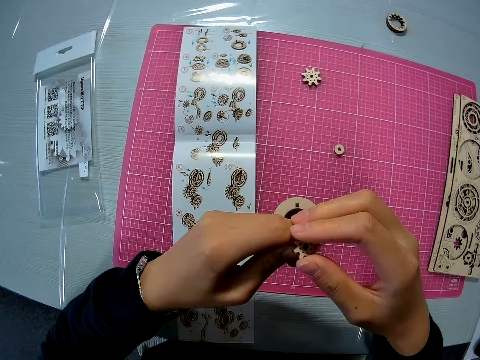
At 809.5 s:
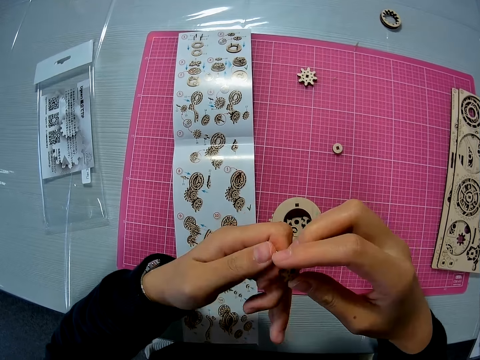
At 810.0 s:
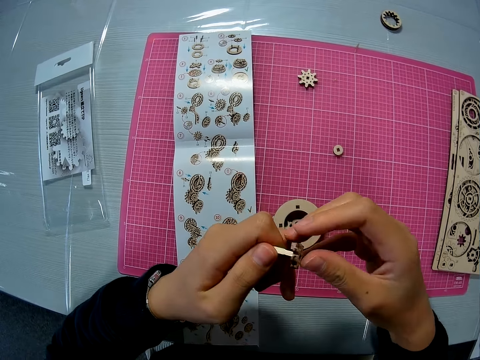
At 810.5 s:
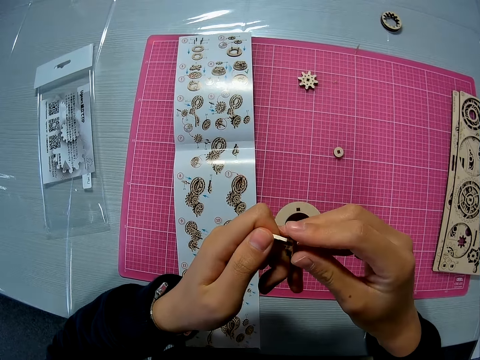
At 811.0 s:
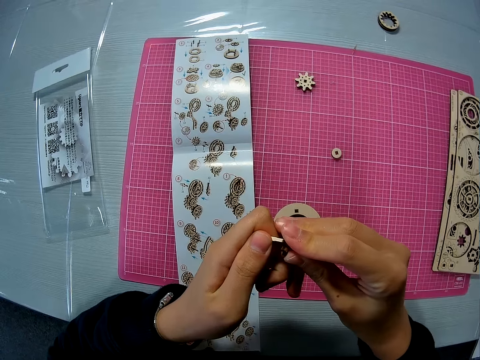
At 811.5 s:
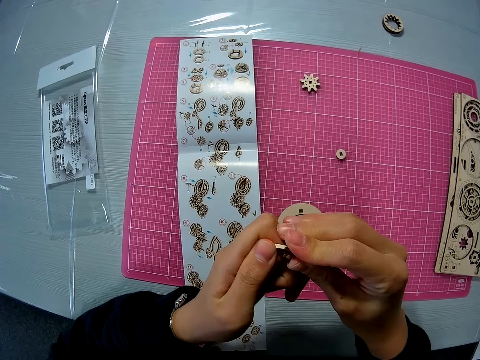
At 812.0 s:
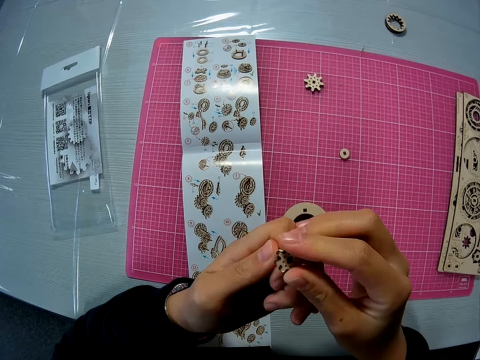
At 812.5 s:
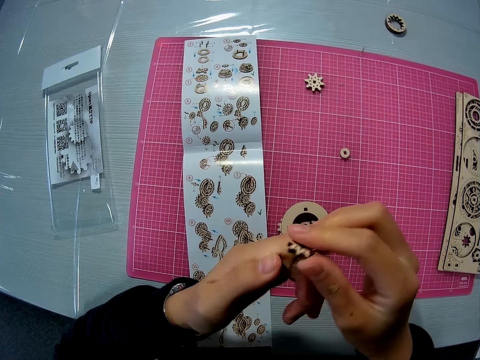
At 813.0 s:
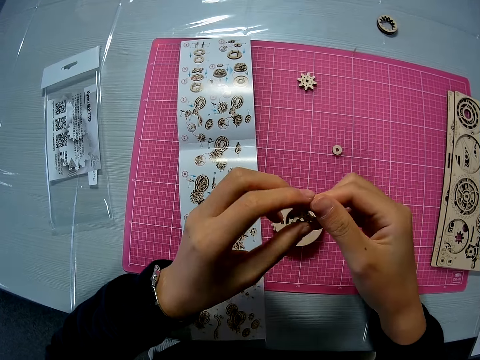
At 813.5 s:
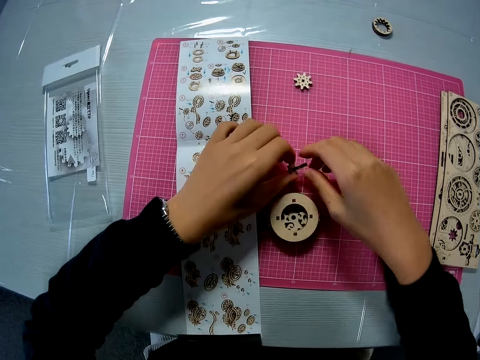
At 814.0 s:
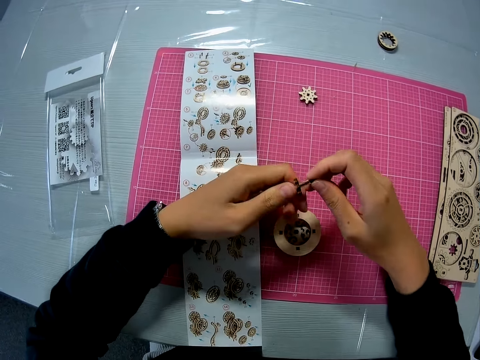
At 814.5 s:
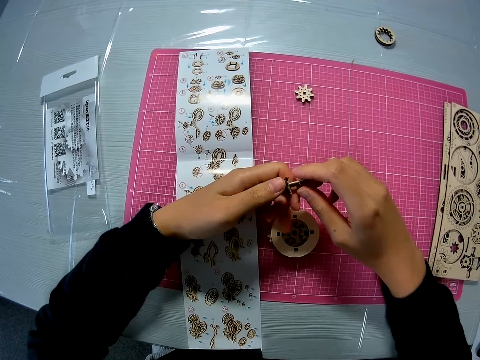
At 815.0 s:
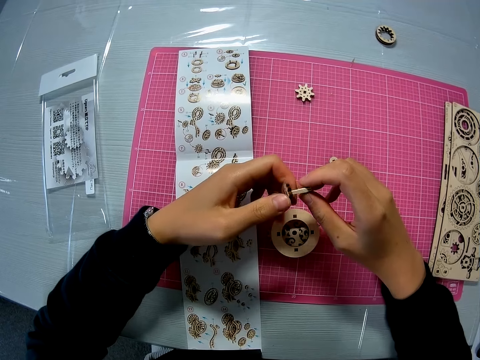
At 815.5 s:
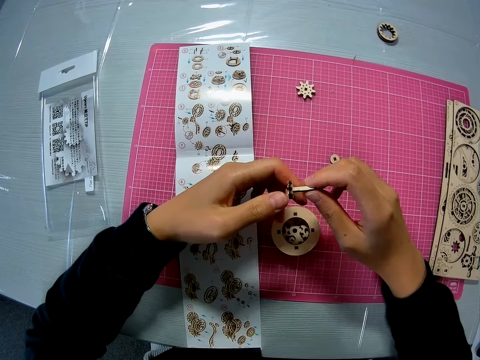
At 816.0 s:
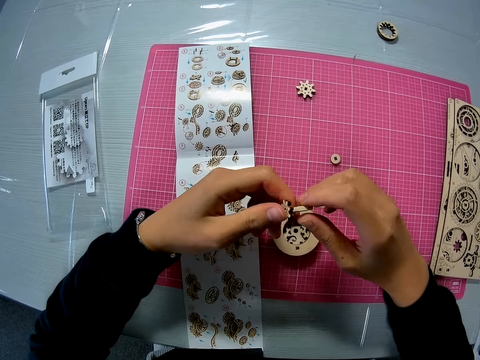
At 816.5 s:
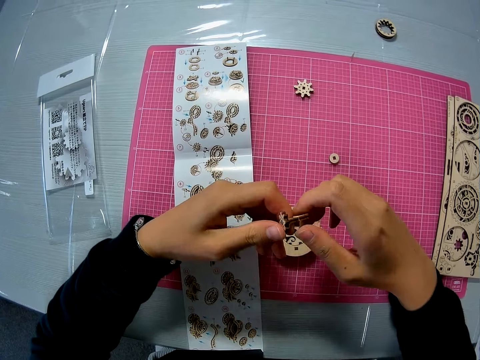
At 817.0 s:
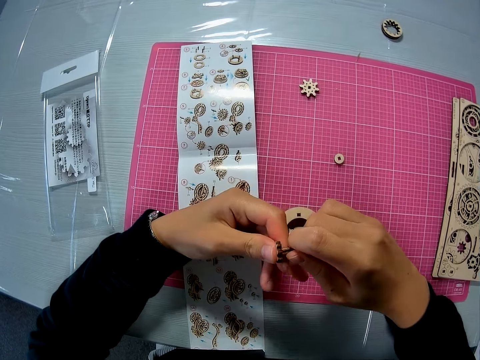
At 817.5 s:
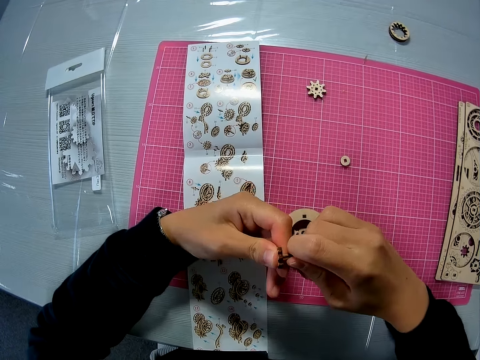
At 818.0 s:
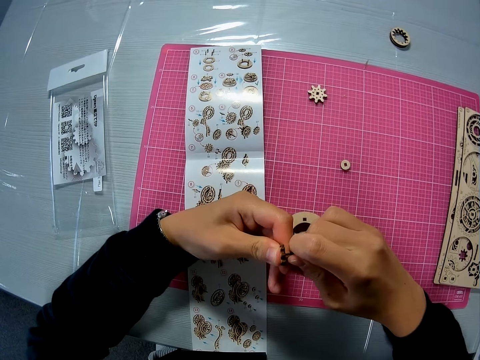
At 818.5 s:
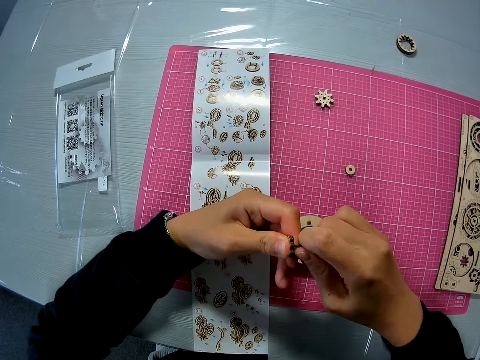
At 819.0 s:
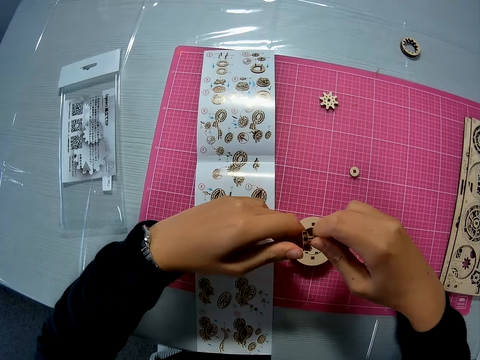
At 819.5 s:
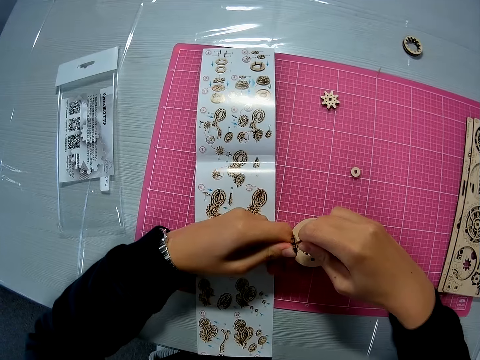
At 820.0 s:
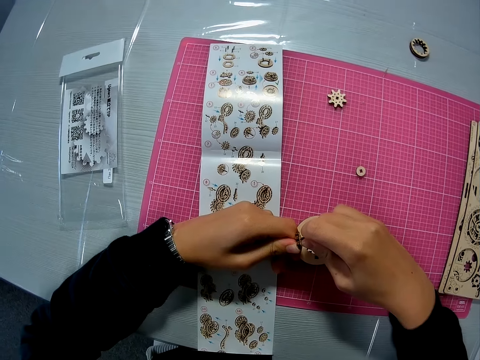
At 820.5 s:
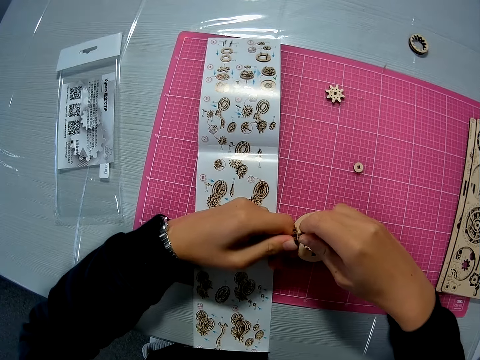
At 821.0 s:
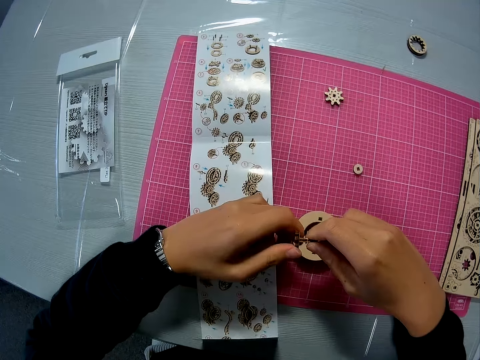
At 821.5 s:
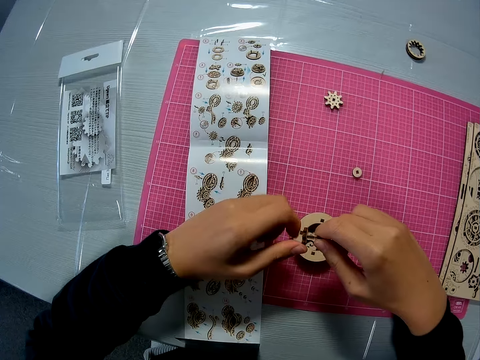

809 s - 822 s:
The camera wearer presses the model pieces against each other. They look at the model pieces. They press the model pieces against each other.

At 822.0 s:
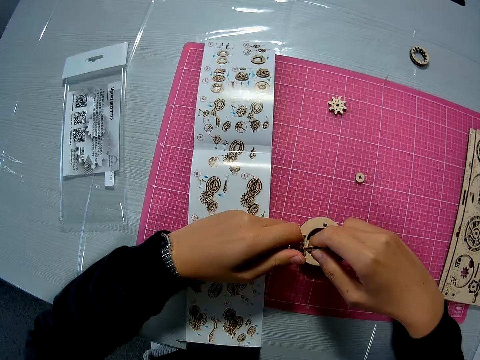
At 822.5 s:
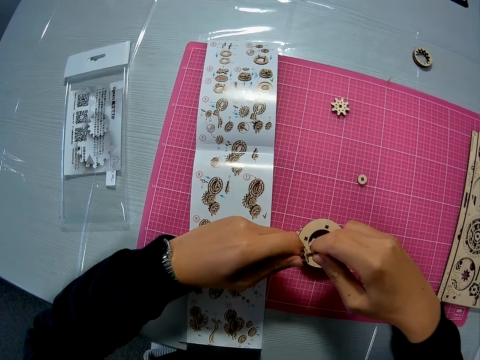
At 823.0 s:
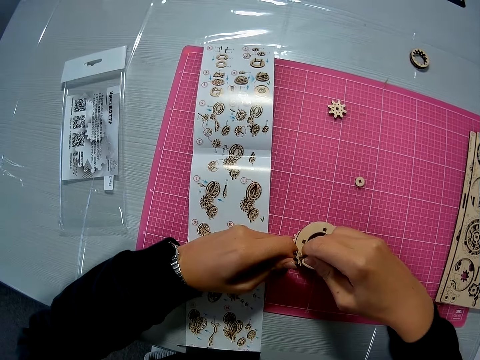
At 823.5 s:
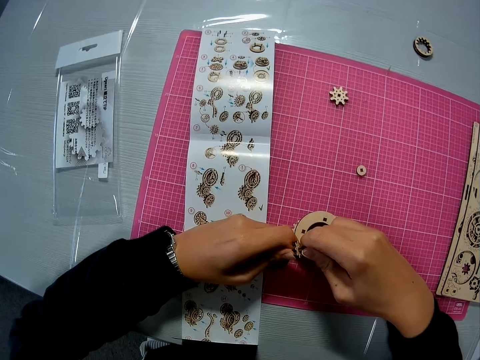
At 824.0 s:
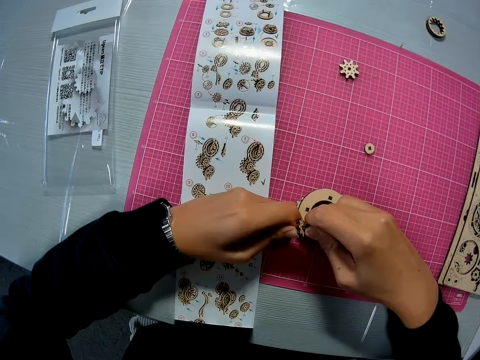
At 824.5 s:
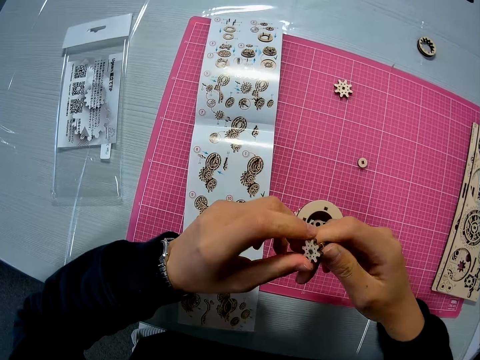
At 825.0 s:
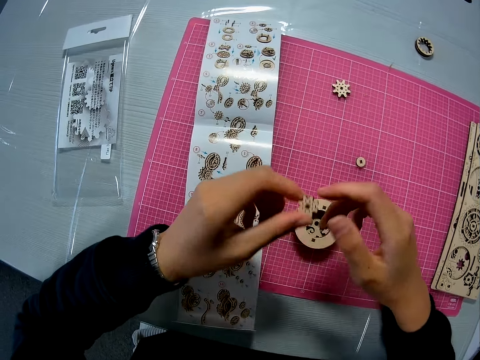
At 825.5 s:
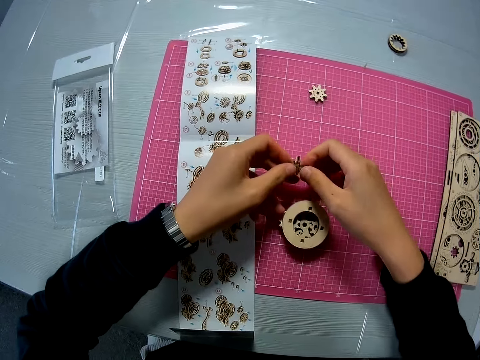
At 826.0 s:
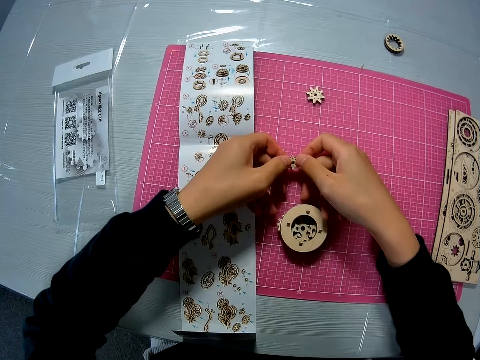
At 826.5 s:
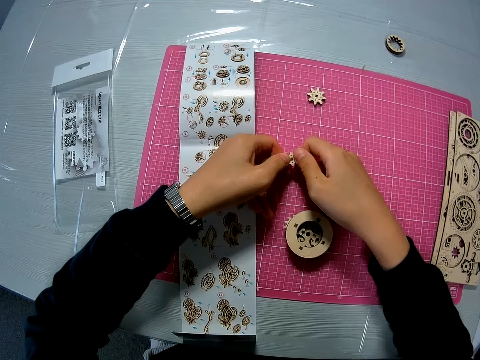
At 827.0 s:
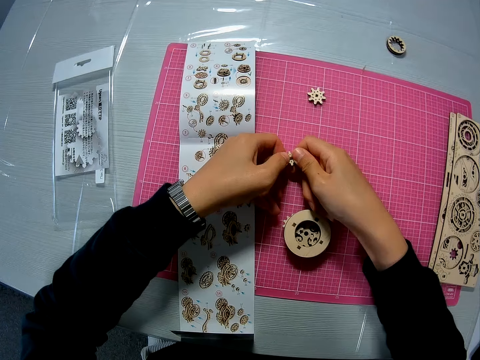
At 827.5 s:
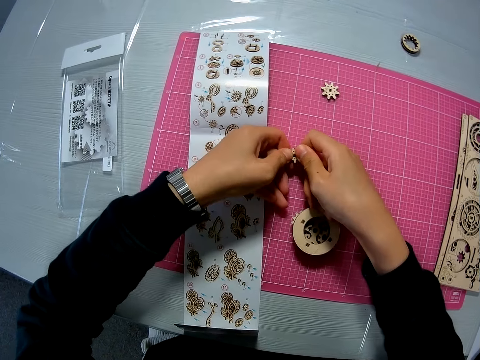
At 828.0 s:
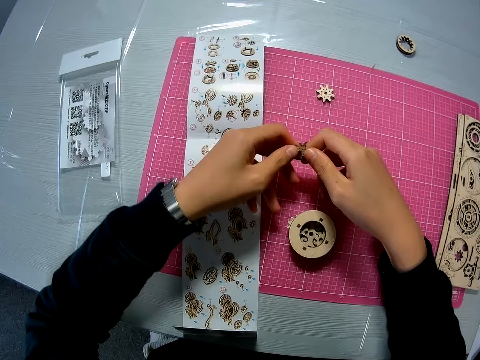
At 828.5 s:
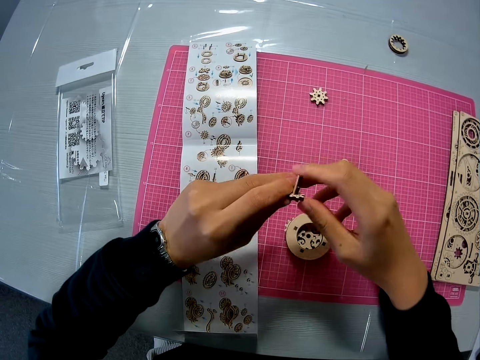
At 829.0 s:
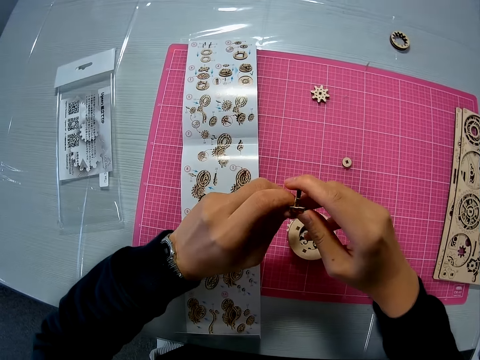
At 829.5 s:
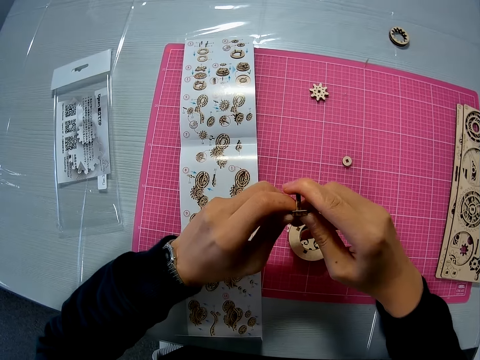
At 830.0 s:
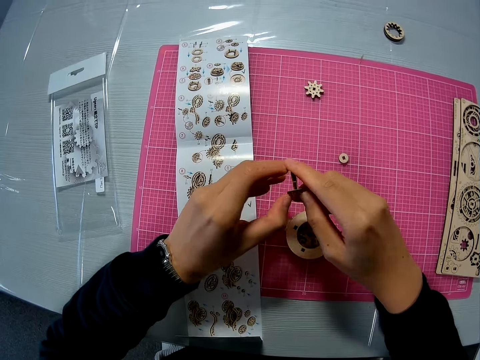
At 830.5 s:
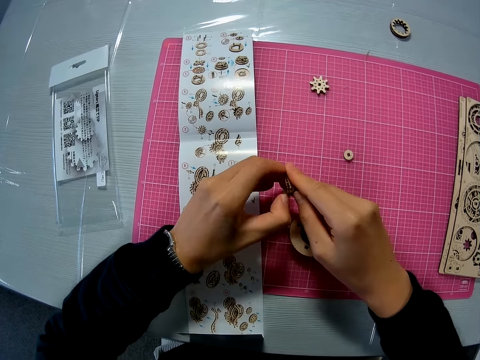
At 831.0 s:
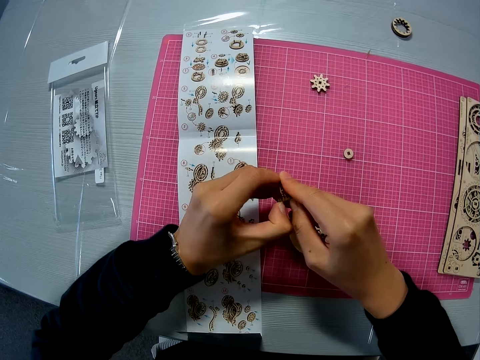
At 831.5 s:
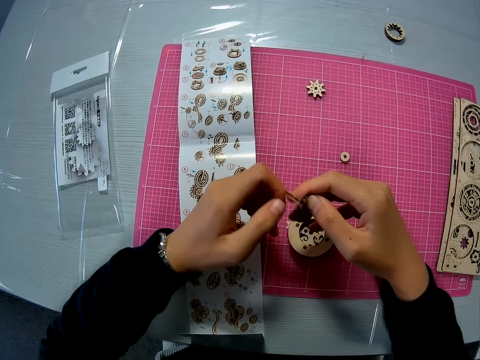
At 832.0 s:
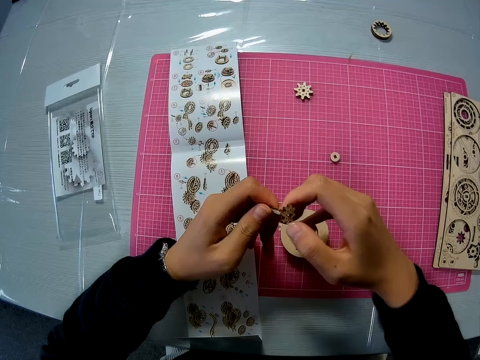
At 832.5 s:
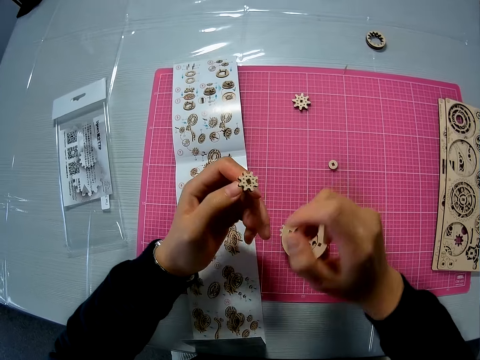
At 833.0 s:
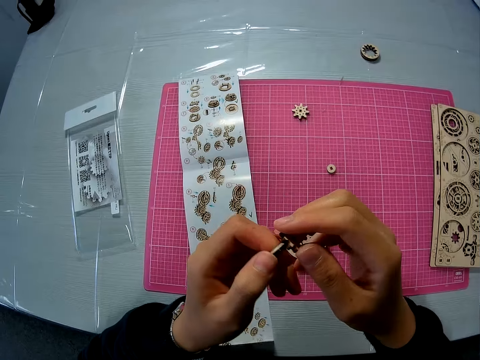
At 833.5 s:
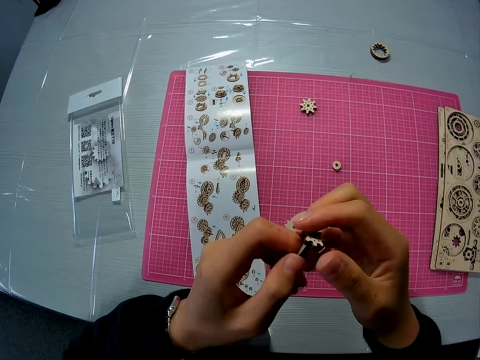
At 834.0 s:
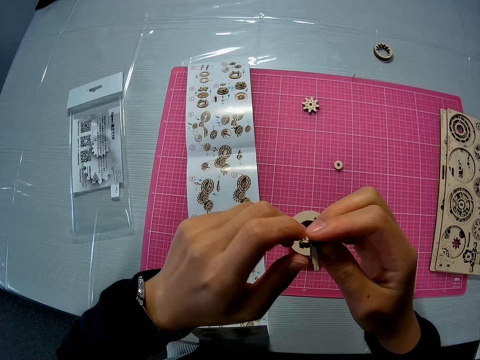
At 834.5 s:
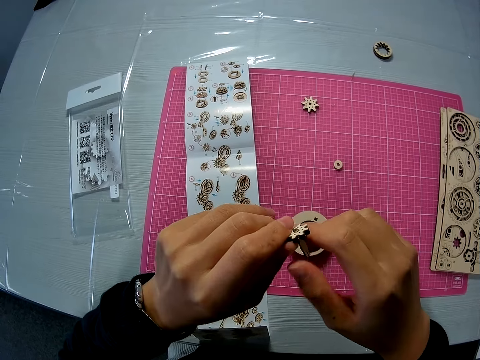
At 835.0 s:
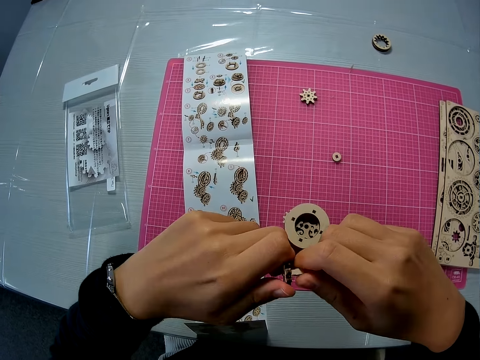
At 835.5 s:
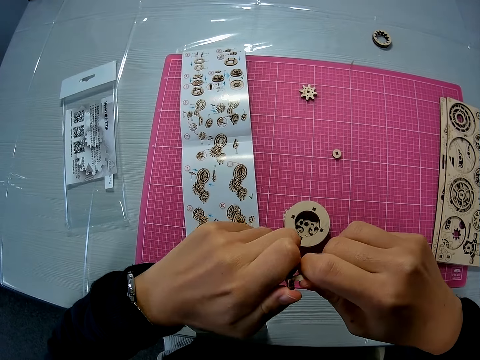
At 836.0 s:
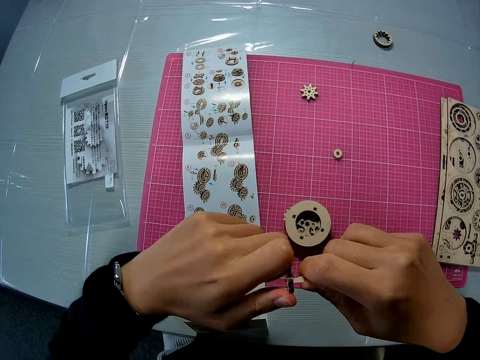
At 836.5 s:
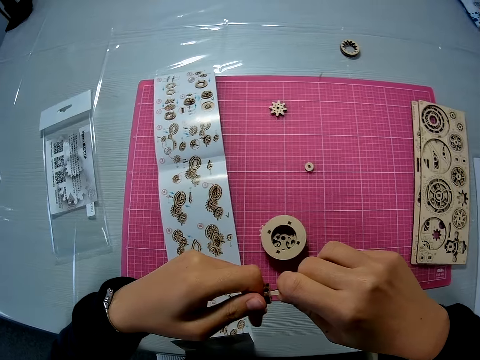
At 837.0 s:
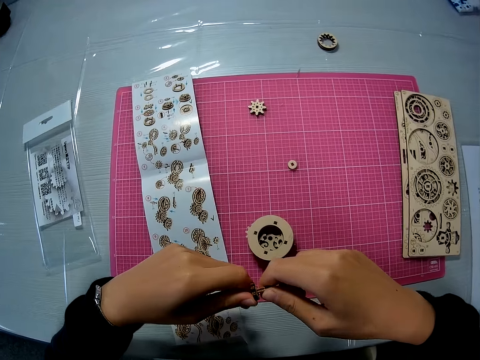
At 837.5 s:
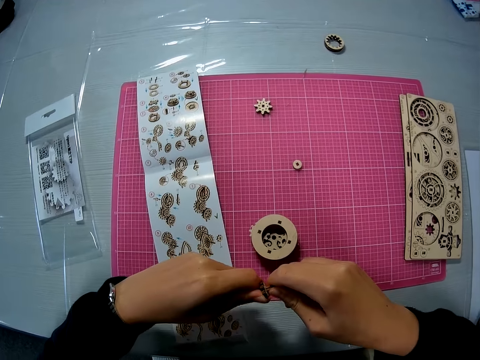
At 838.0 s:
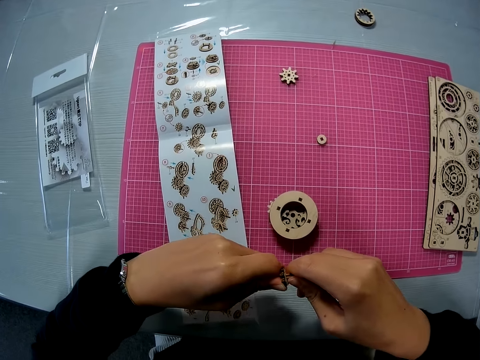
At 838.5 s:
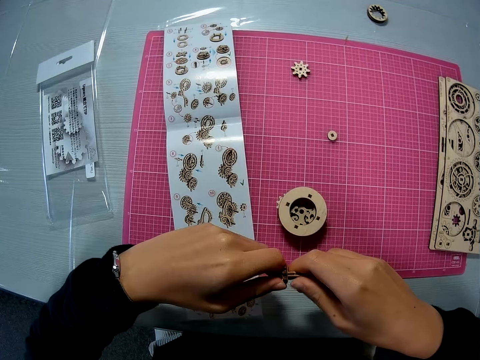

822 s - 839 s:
The camera wearer looks at the model pieces. They place the wooden gear piece on the cutting mat. They press a pink sheet with the joined puzzle pieces. They lift the wooden gear piece. They continue fitting in the two puzzle pieces with both hands.
